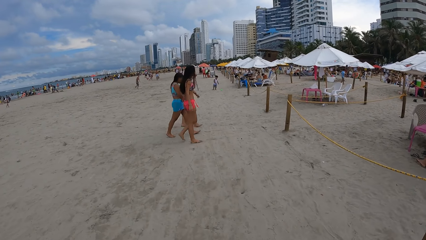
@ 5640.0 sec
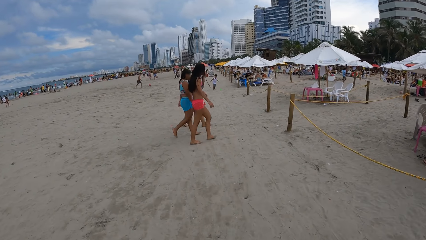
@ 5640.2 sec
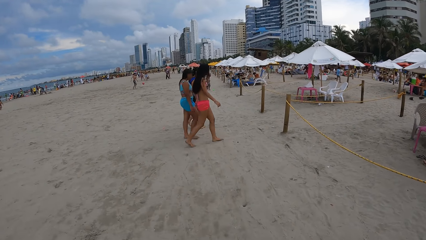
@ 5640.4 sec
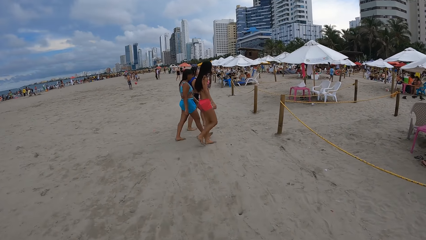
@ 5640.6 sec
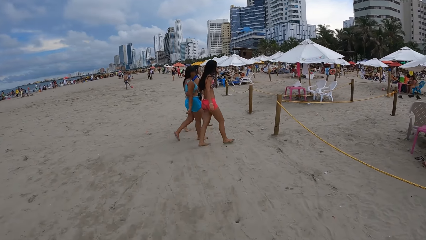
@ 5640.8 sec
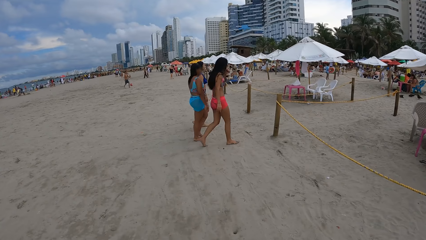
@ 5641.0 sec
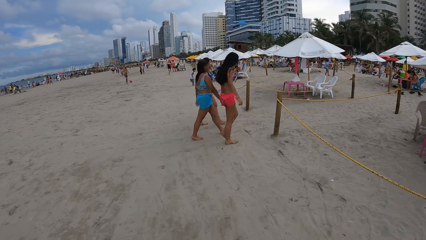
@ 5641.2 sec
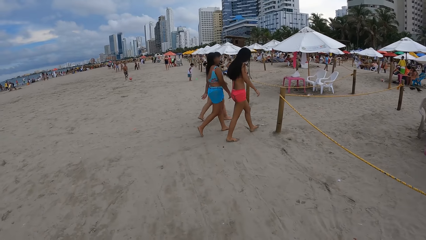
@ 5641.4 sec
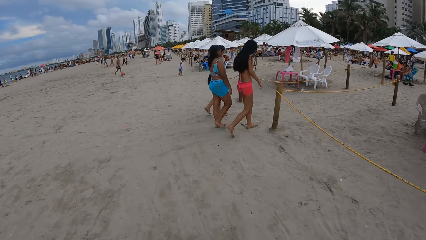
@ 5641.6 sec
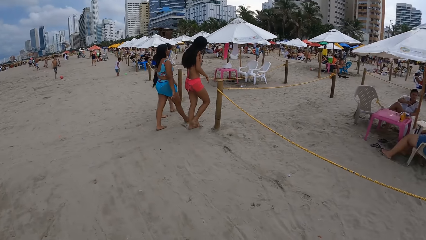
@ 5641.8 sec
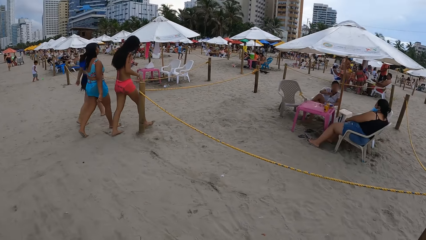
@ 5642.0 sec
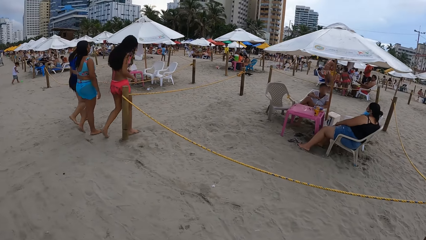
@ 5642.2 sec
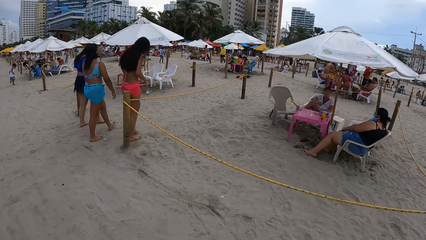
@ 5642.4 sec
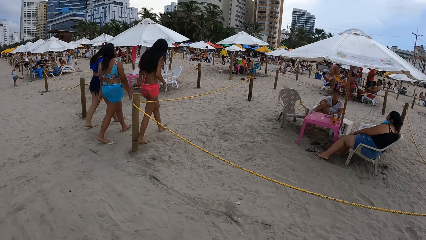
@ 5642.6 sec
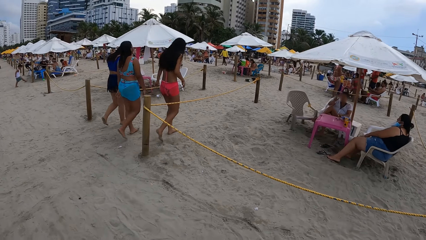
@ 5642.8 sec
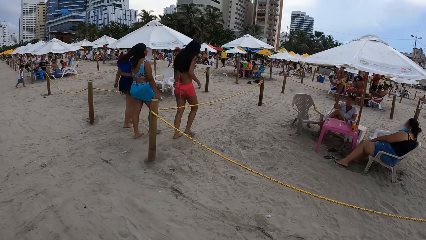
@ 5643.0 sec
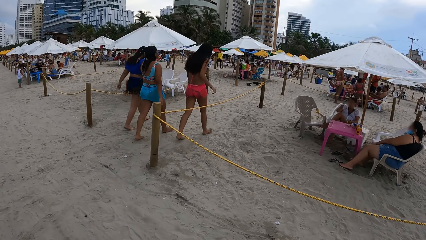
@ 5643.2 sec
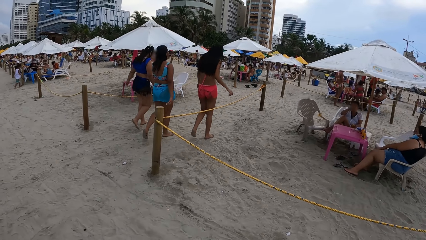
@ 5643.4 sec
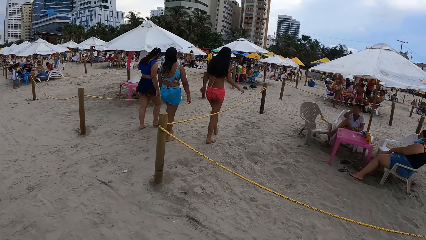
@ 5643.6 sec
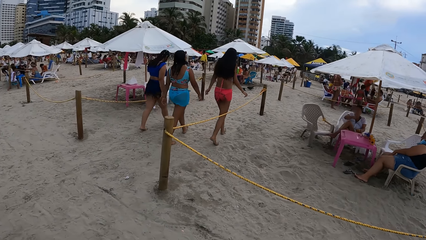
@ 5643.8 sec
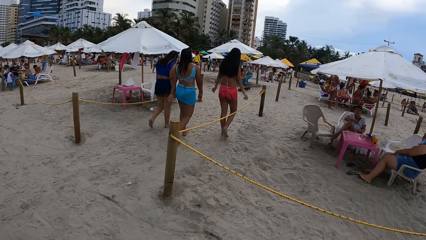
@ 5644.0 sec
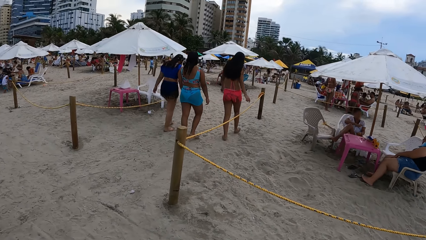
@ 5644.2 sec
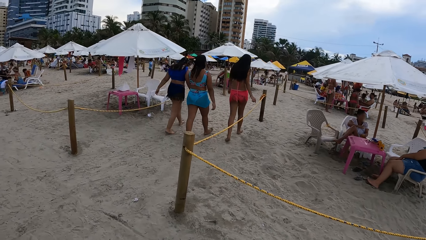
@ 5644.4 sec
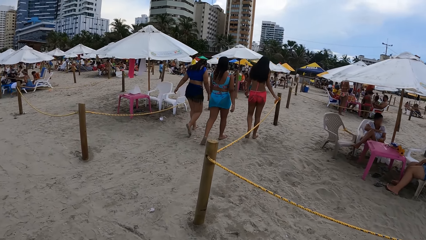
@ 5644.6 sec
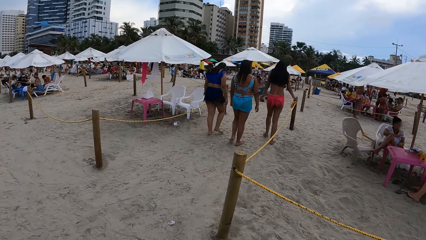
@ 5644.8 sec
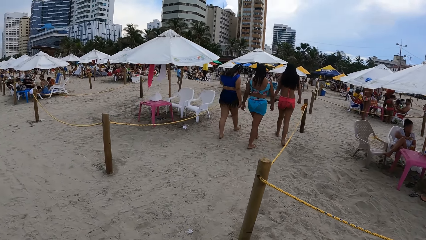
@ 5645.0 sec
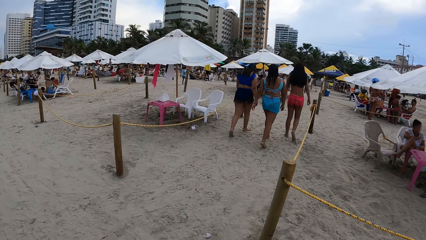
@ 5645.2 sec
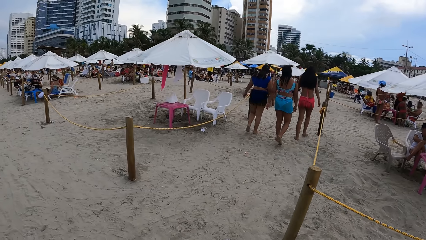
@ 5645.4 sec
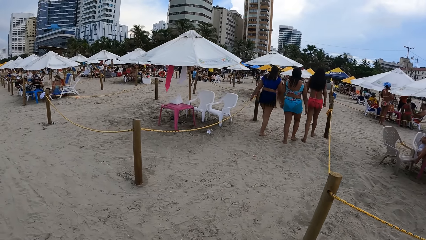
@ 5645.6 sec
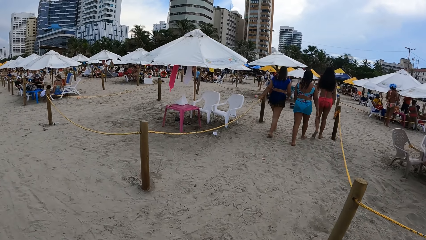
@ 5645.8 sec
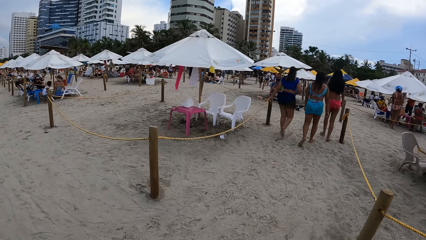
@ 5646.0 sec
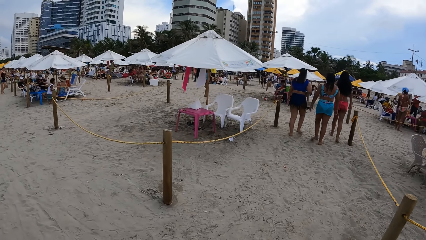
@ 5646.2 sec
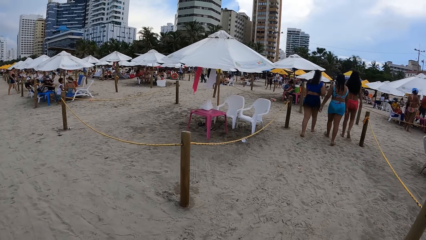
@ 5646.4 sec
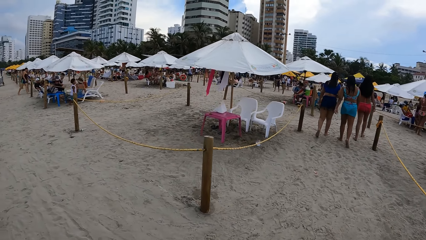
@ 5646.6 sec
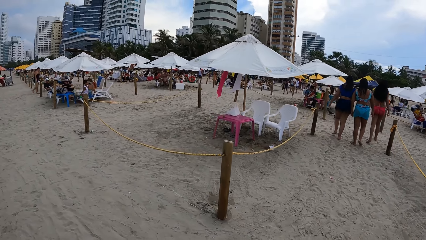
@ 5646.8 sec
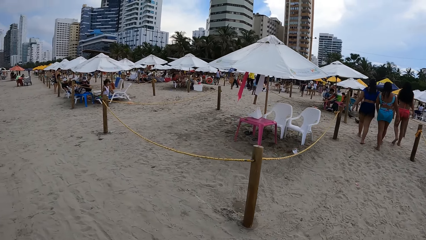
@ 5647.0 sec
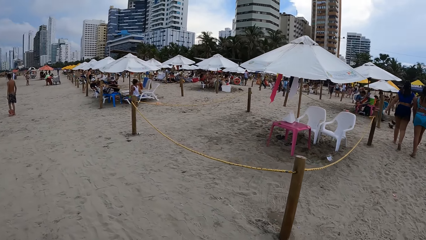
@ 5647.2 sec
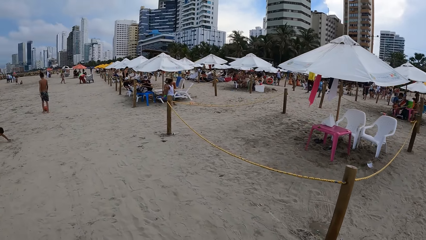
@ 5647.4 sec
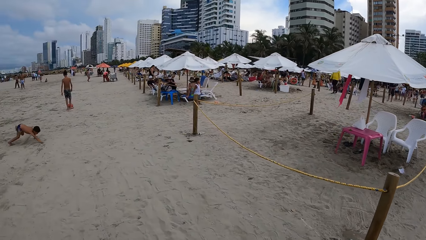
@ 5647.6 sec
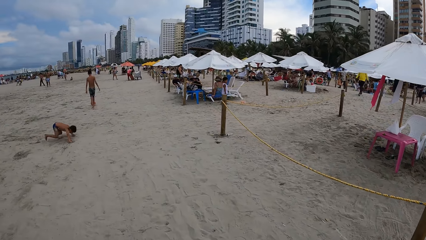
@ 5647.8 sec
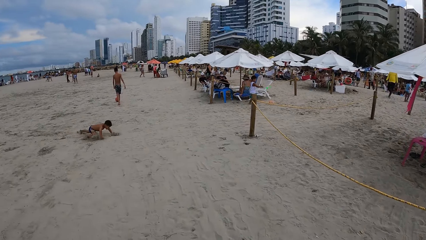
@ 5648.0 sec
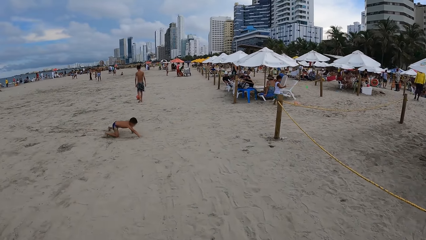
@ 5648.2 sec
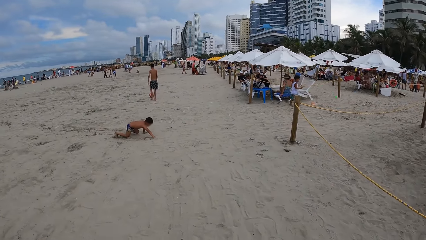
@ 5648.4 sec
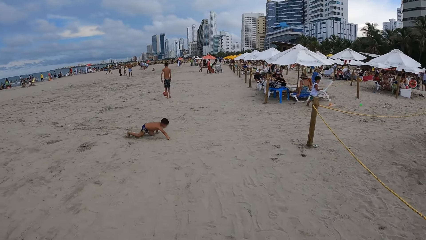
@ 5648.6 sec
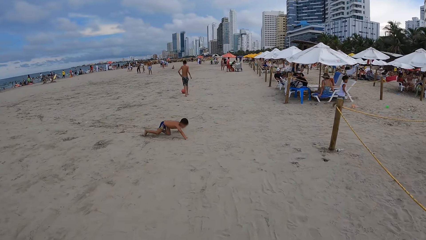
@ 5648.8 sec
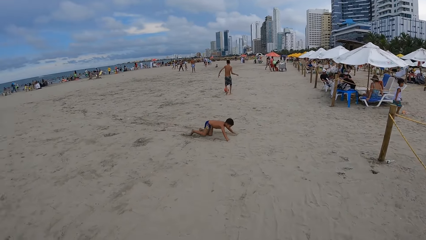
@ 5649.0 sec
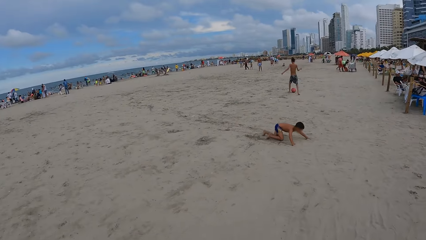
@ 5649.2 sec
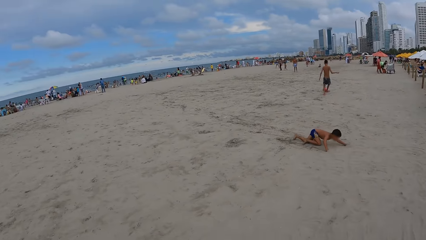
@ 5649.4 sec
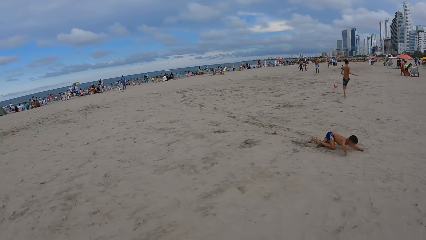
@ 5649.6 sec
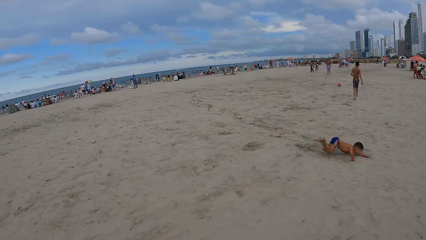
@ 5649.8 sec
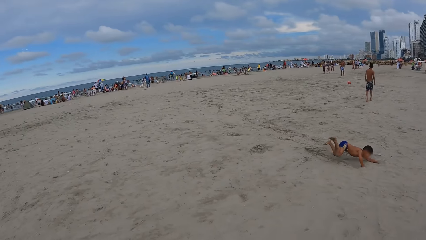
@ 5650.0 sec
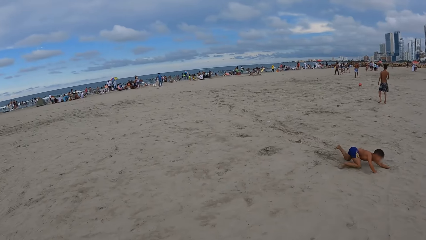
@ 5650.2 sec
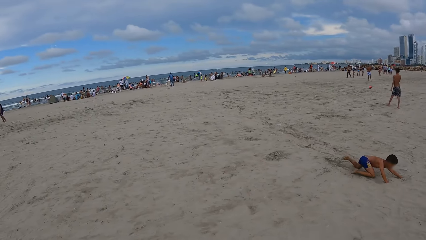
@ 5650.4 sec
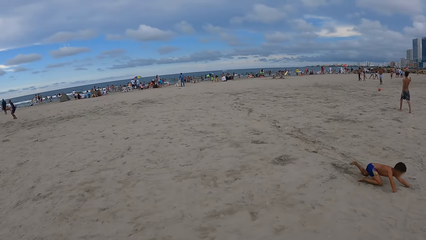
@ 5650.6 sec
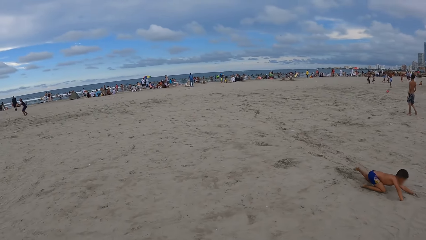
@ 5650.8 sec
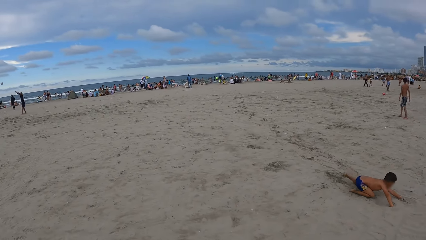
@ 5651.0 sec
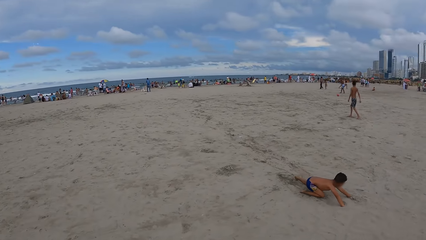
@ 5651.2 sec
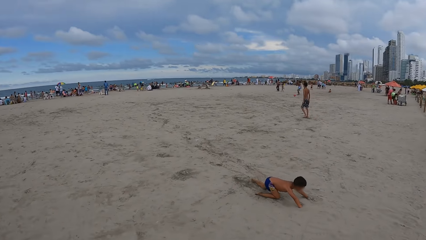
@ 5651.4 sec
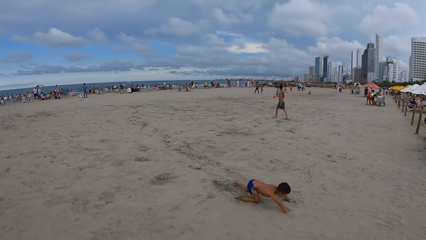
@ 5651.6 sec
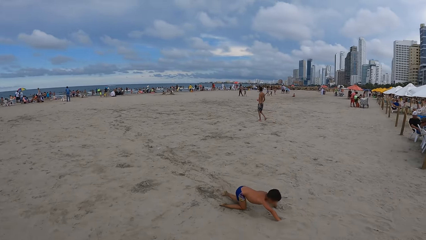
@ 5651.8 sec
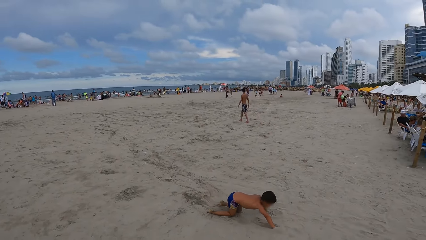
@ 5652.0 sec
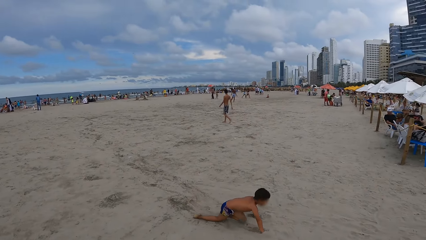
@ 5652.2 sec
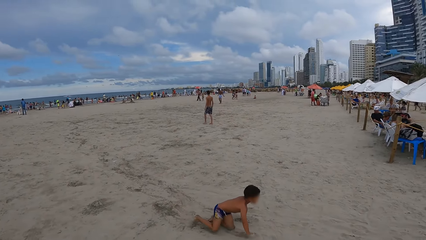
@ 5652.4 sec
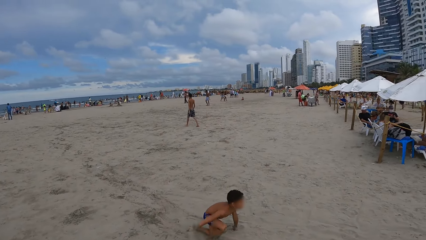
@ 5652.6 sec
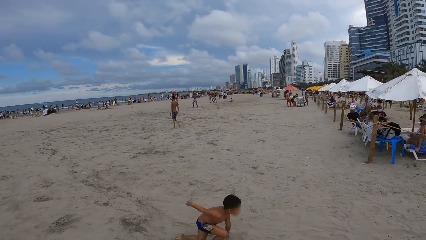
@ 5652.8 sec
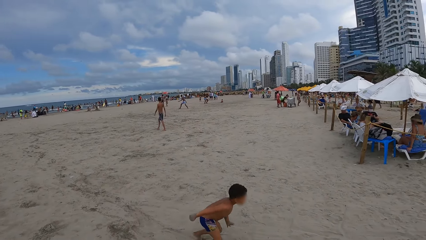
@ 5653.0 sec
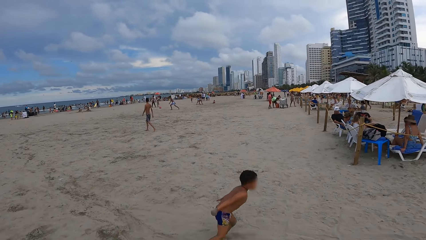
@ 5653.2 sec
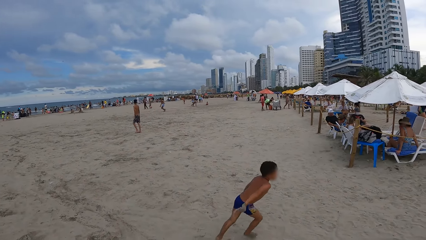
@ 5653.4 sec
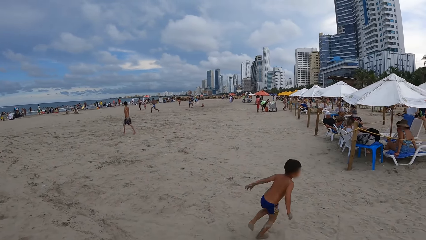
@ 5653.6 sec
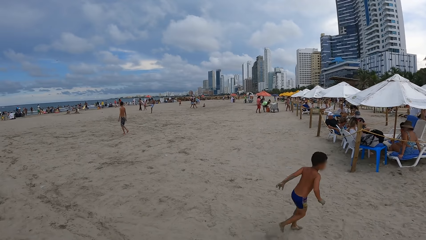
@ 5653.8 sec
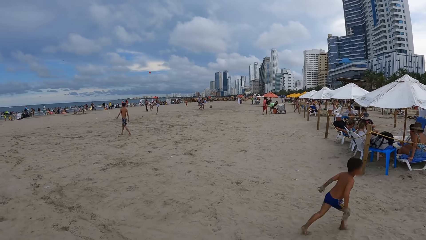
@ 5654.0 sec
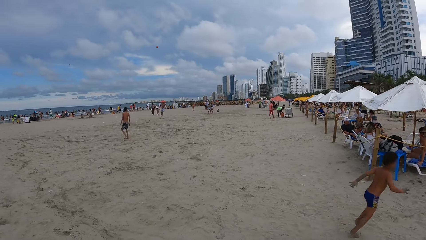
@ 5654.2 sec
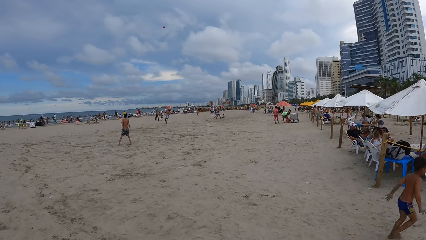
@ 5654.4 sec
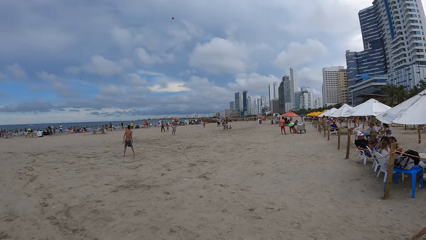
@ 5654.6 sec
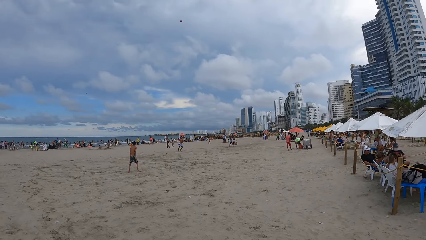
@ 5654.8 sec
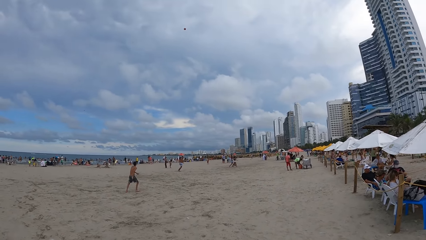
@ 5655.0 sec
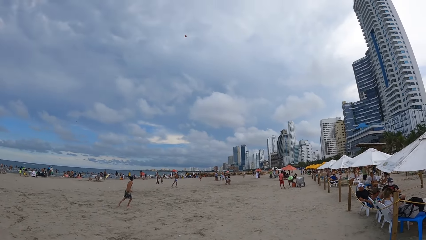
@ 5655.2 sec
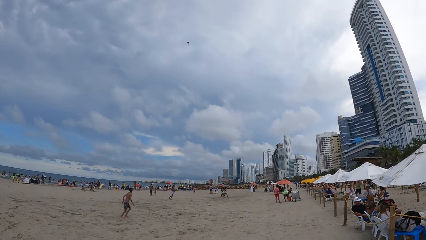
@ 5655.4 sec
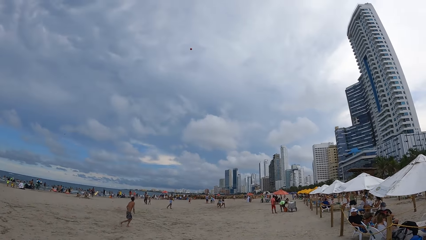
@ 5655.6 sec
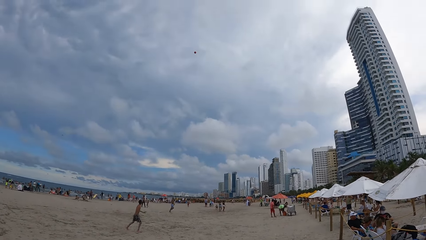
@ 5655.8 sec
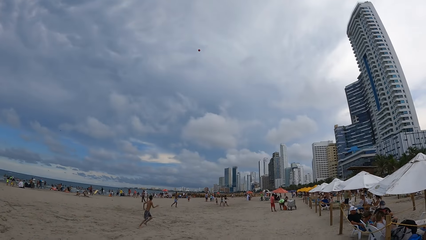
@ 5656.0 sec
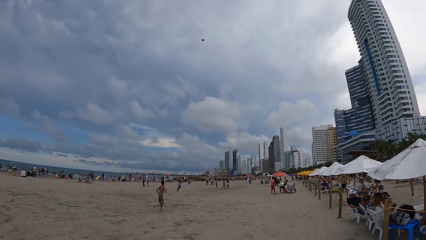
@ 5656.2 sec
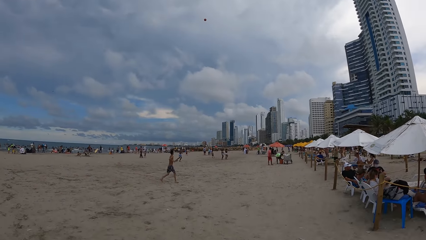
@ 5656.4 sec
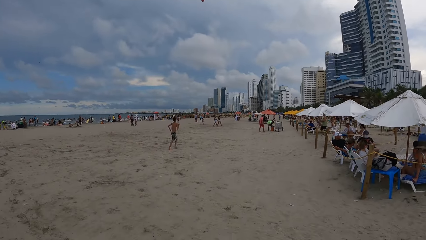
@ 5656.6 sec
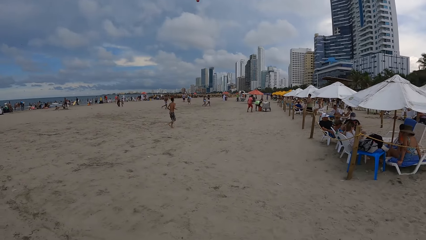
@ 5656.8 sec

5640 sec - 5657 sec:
The camera wearer looks around. They walk on the beach. They look around. They turn around. They walk on the beach.
